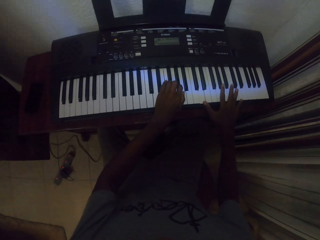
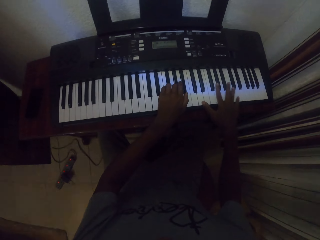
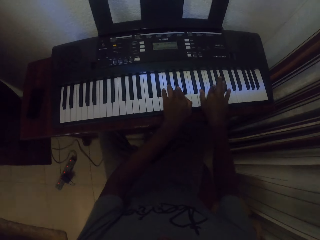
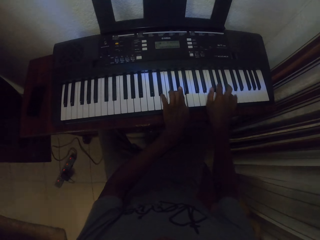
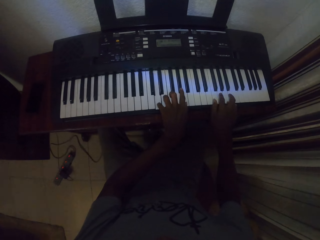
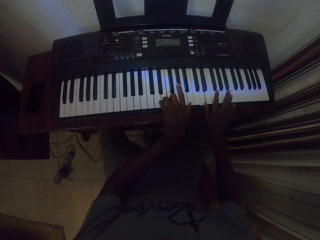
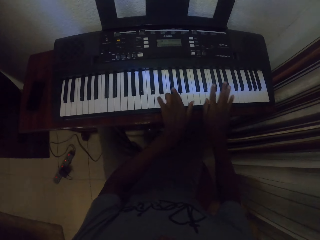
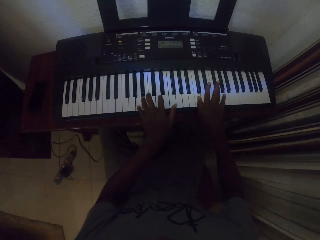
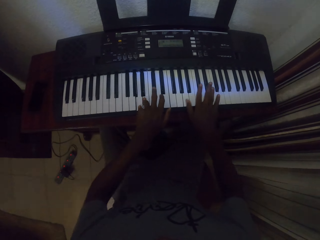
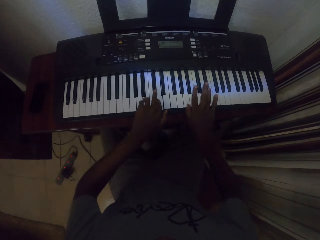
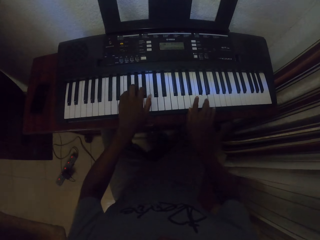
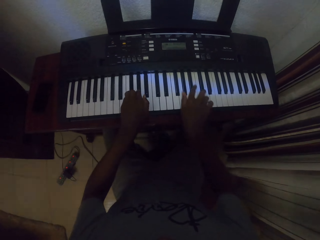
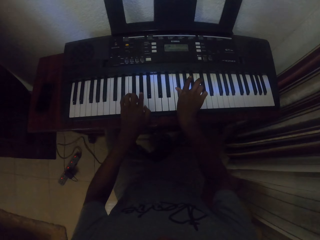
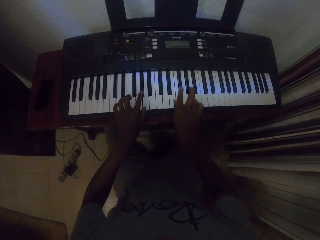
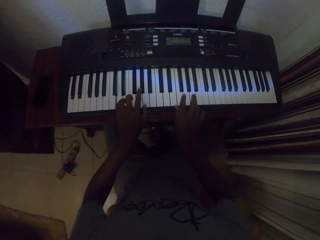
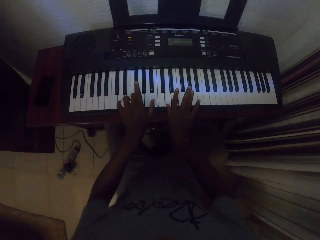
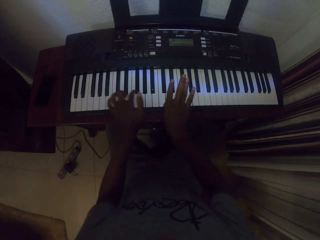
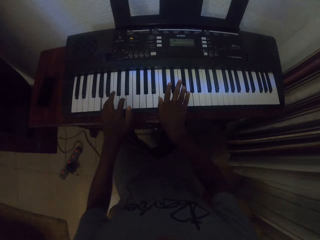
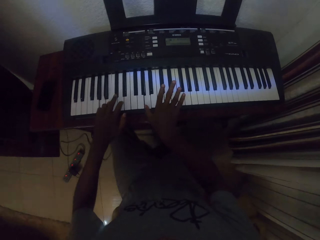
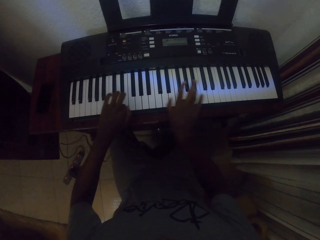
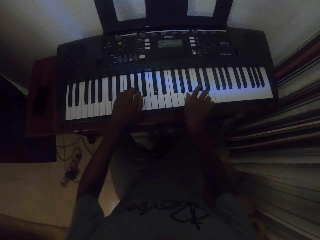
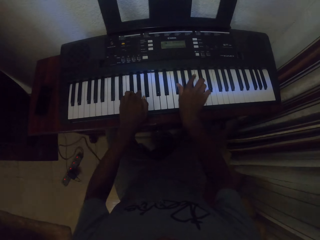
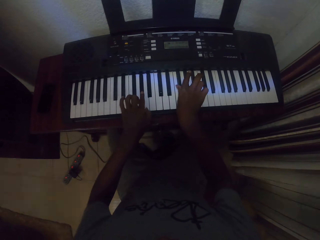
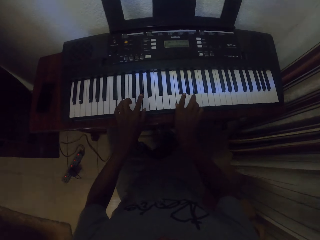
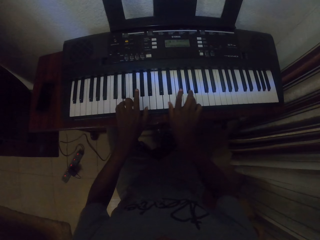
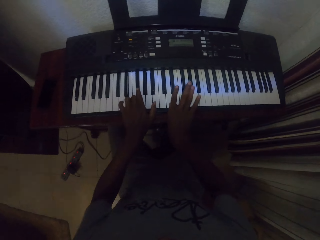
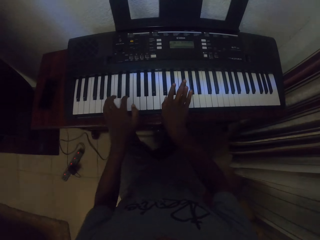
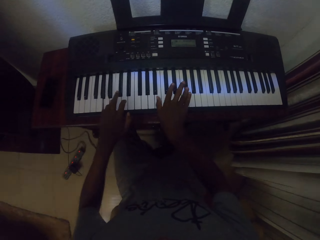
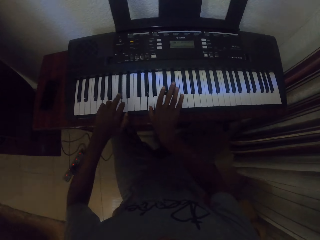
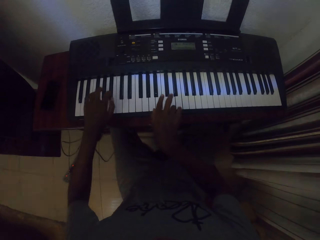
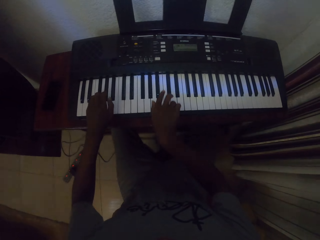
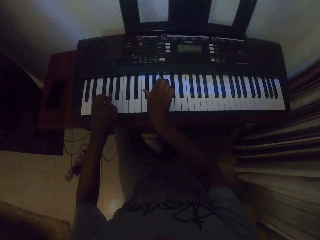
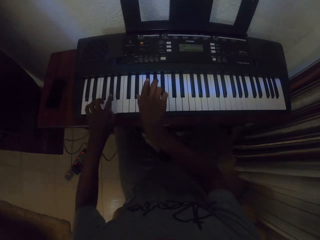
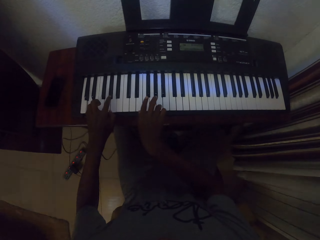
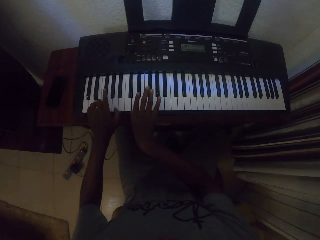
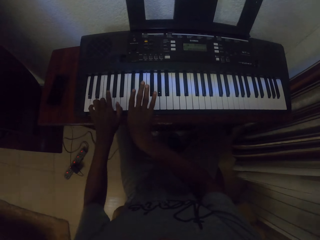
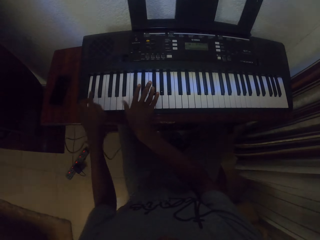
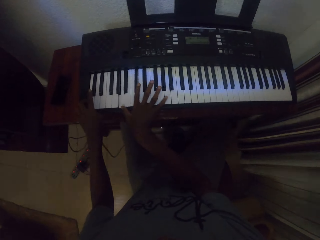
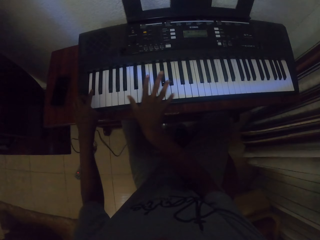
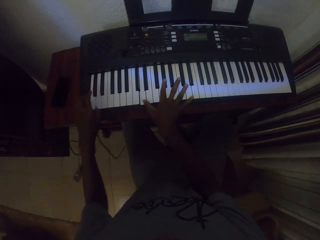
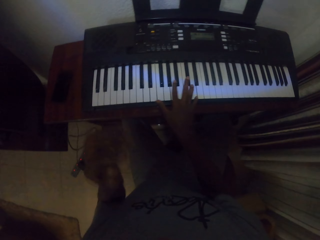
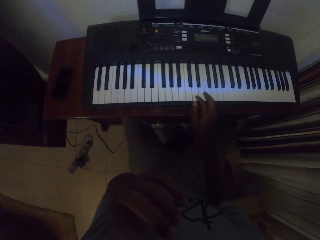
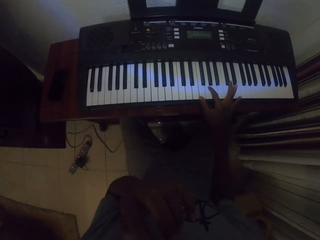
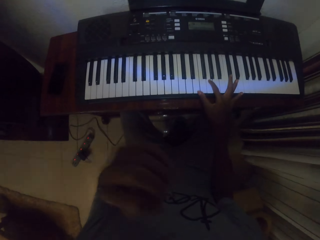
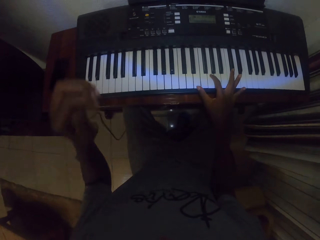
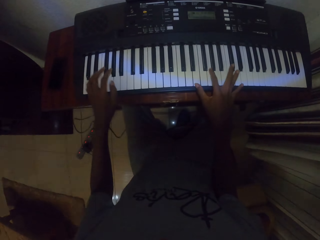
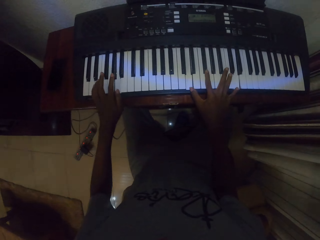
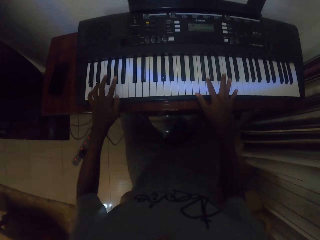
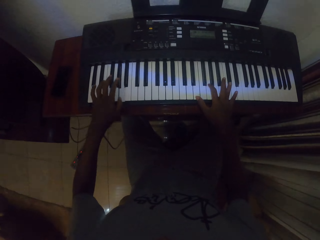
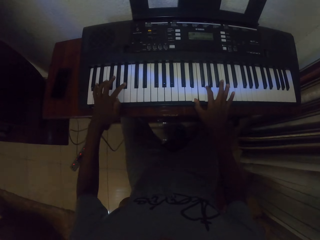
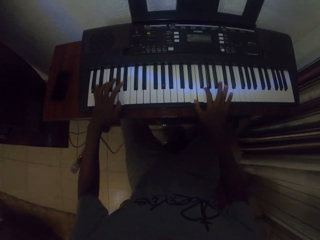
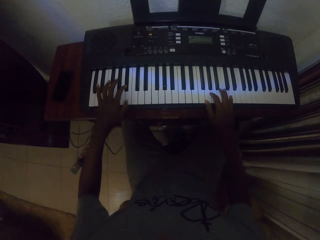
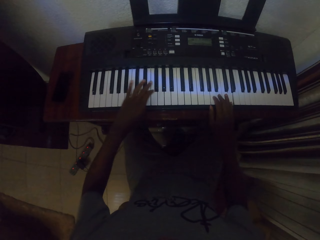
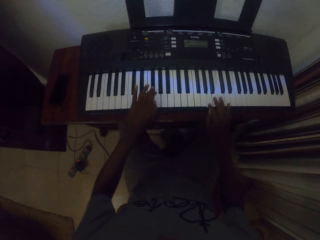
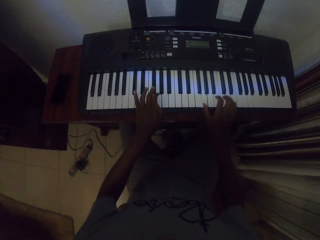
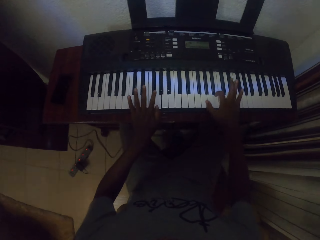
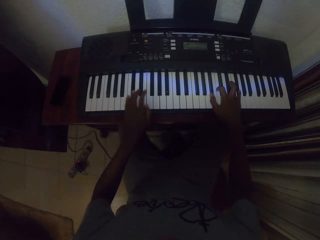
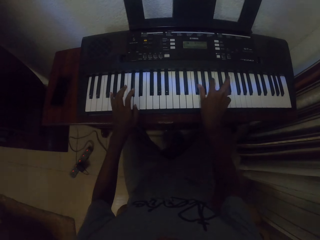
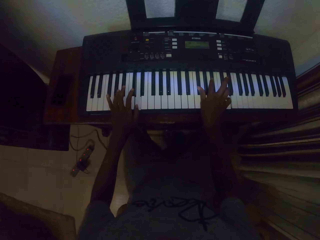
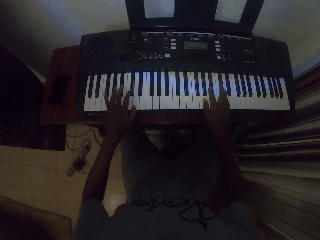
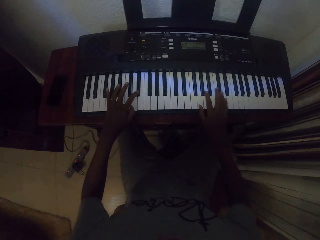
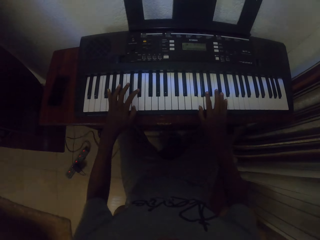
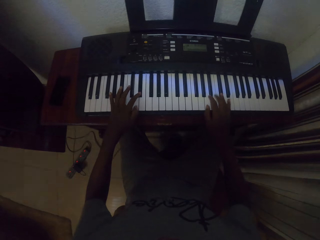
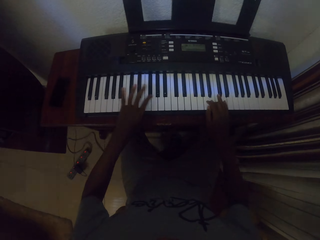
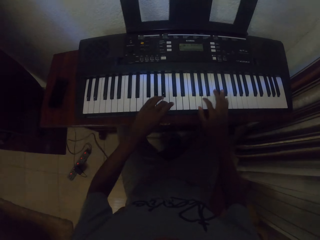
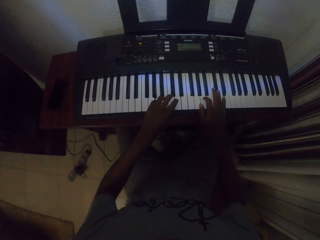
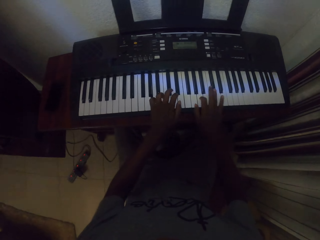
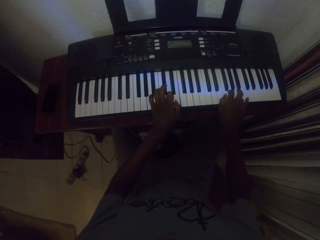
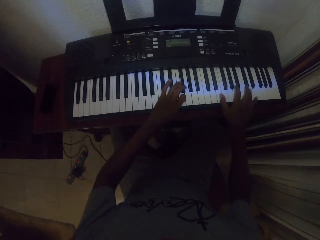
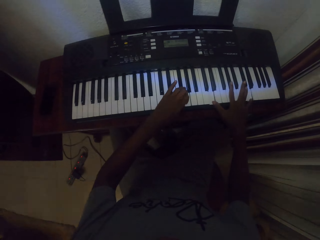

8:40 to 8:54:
The camera wearer raises the left hand. He holds his nose. He lowers the left hand. He plays a piano inside the house.

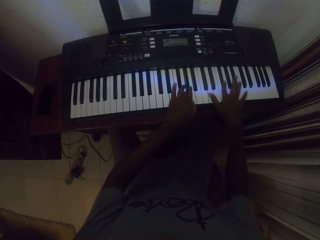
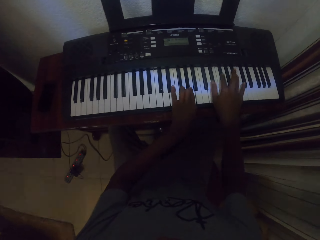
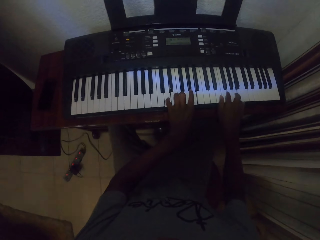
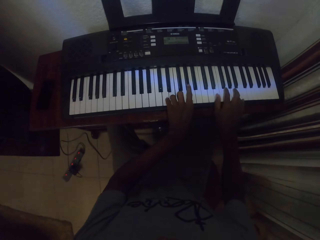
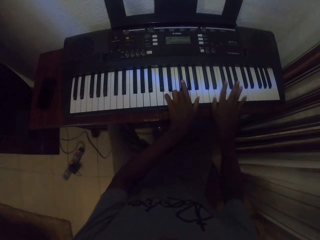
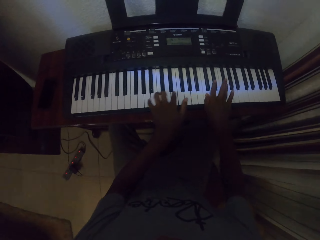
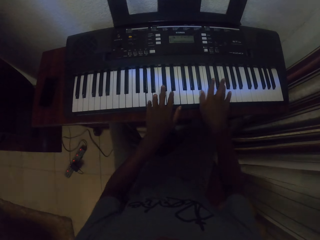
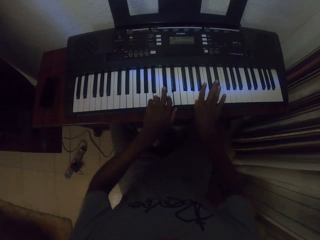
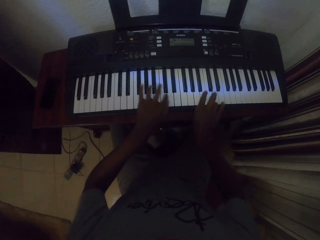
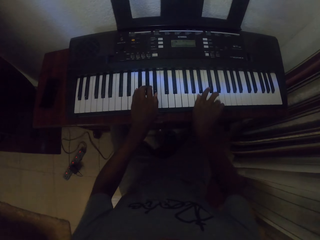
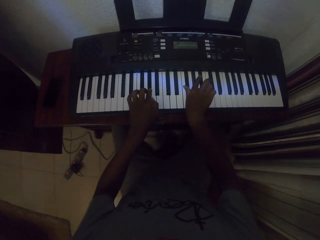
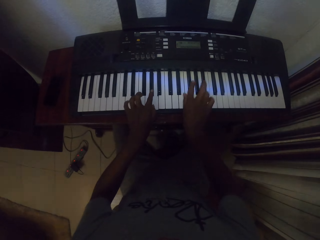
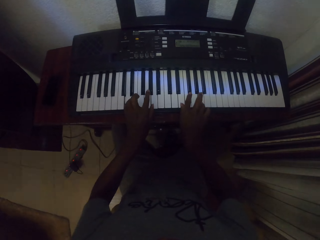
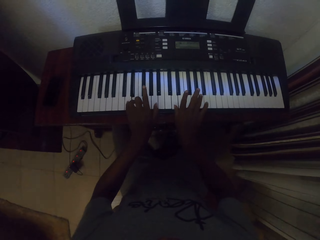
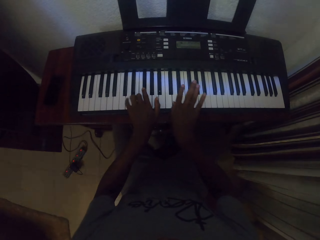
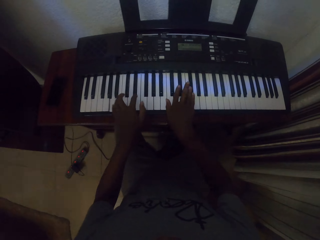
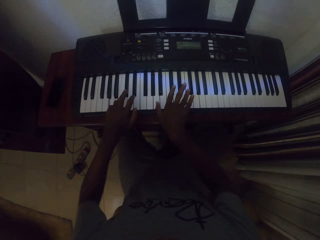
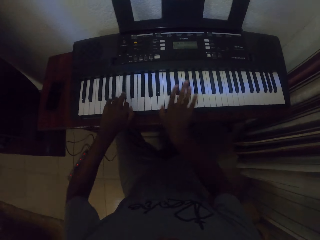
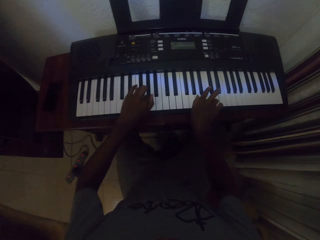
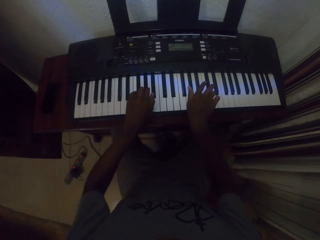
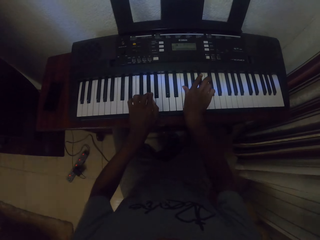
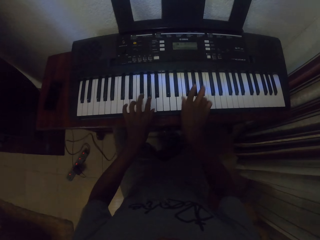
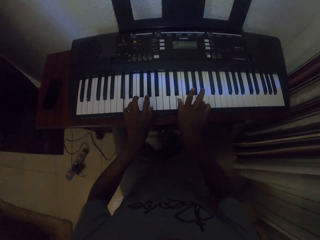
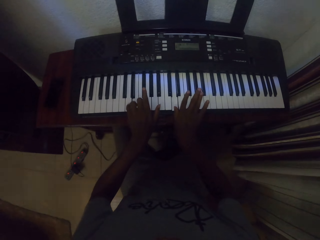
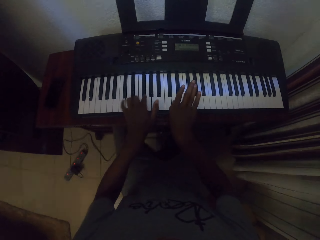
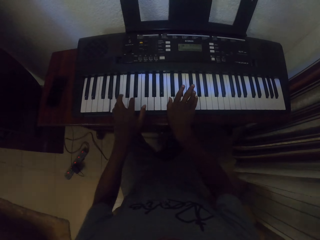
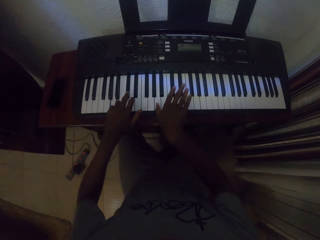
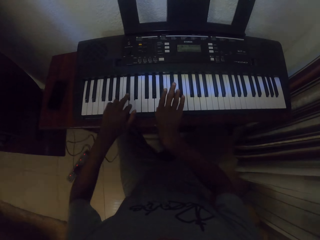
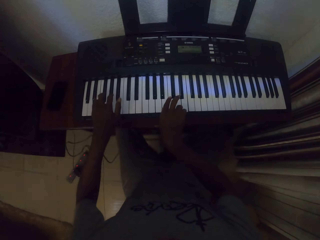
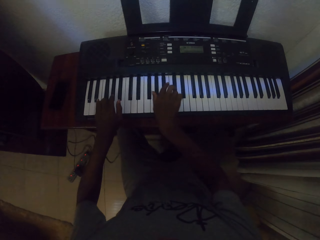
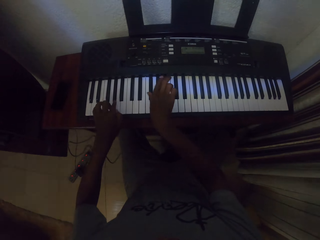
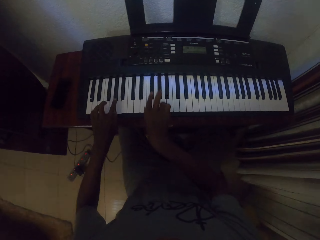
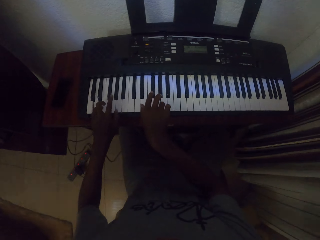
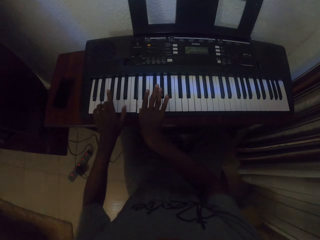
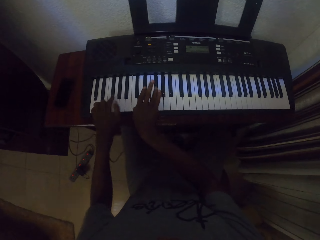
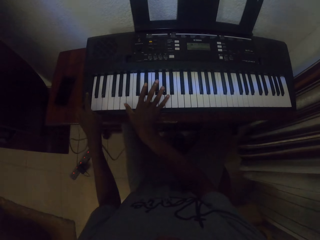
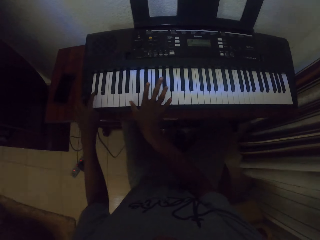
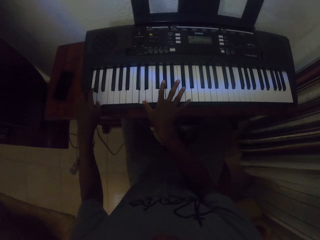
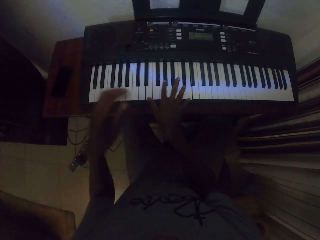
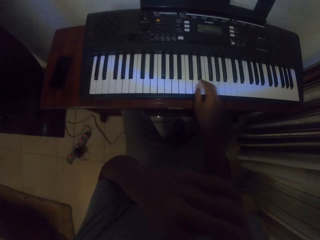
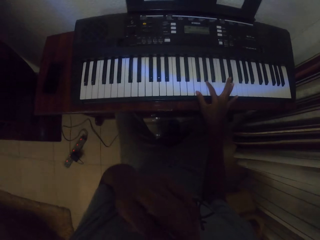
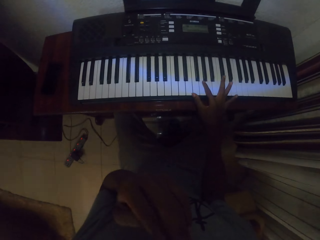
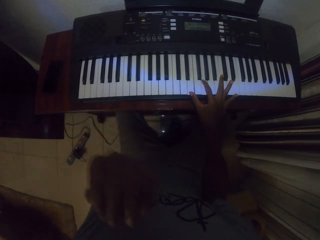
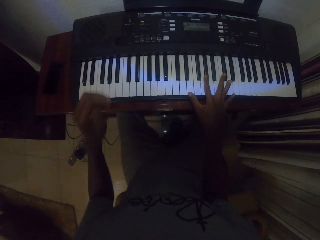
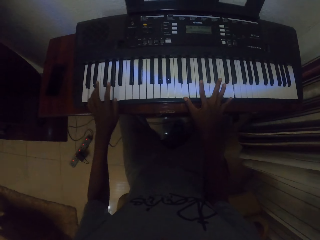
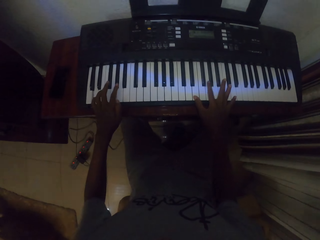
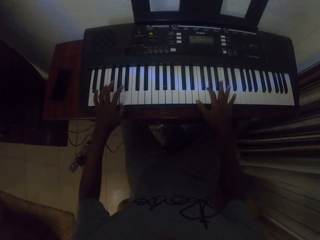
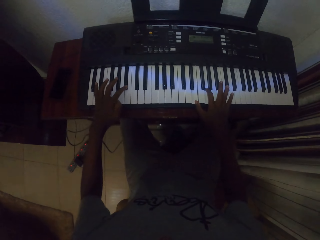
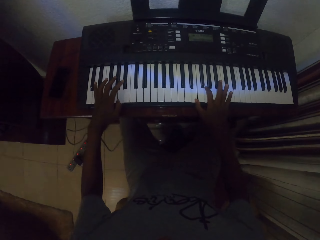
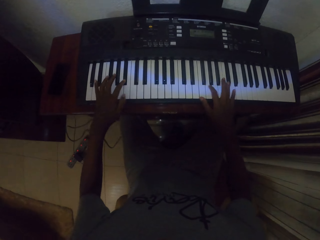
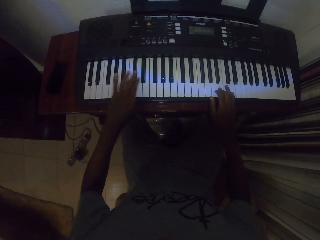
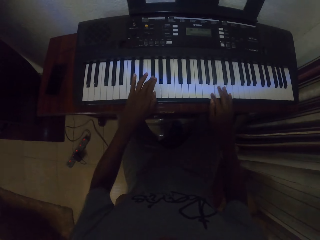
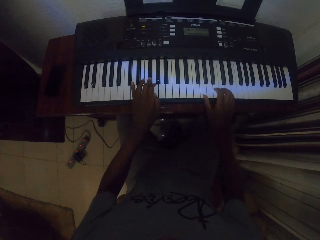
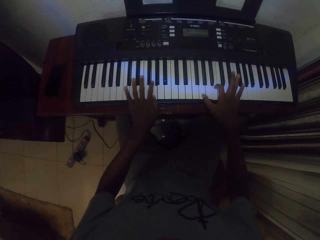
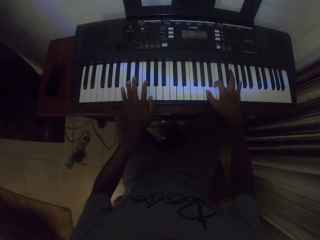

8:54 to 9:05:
The camera wearer raises the left hand. He touches the face with the left hand. He holds his nose. He plays a piano inside the house.
